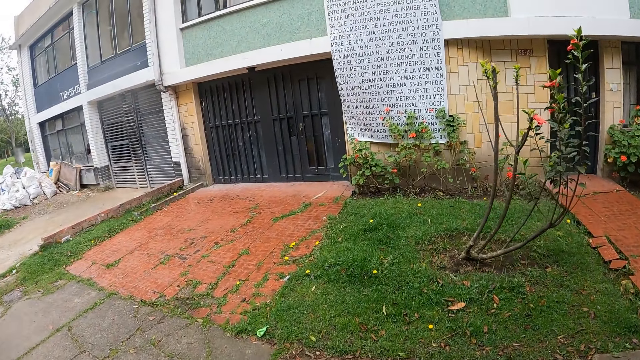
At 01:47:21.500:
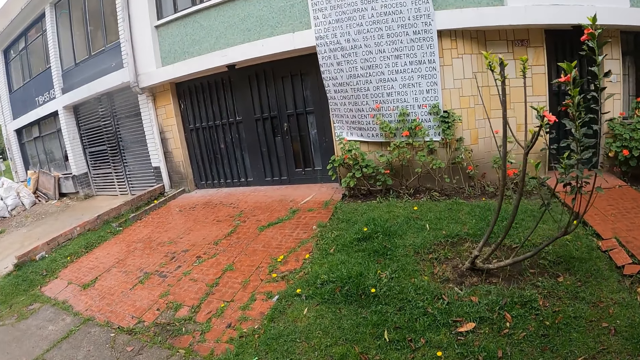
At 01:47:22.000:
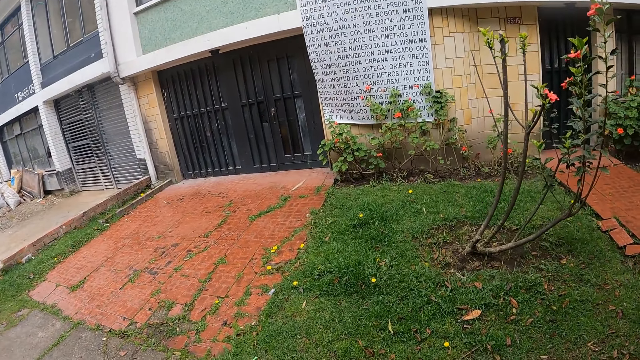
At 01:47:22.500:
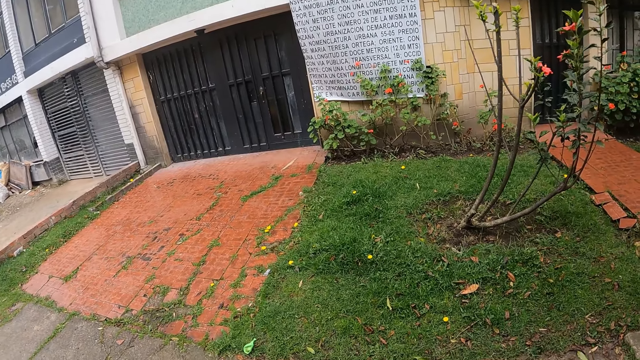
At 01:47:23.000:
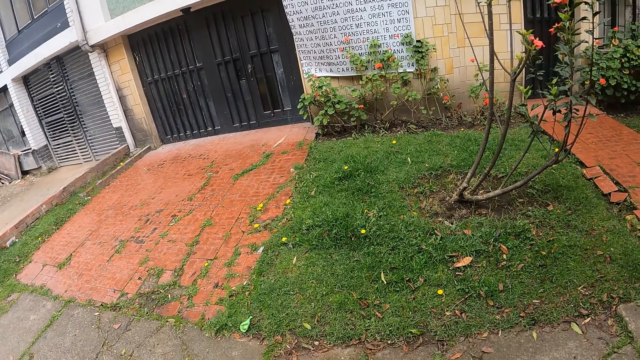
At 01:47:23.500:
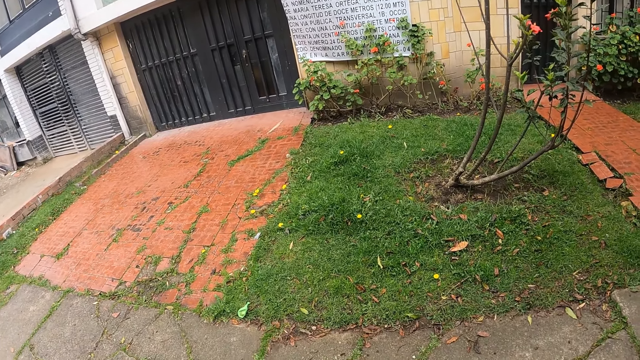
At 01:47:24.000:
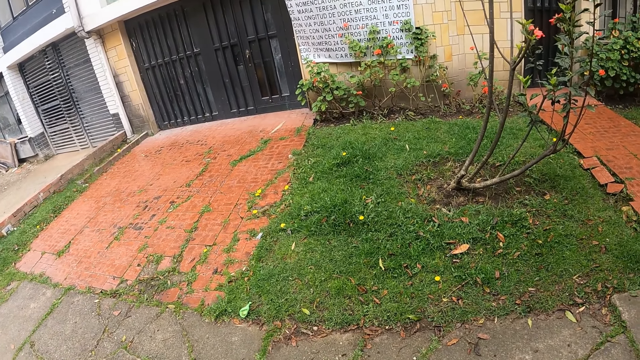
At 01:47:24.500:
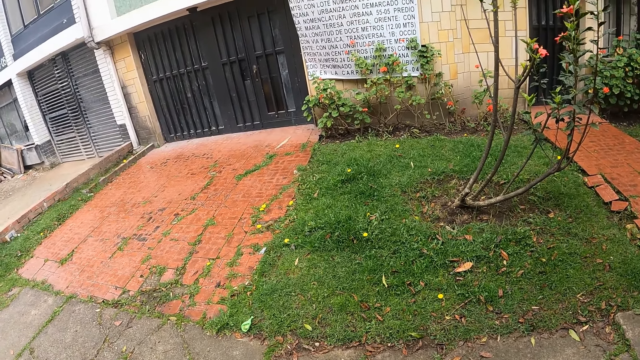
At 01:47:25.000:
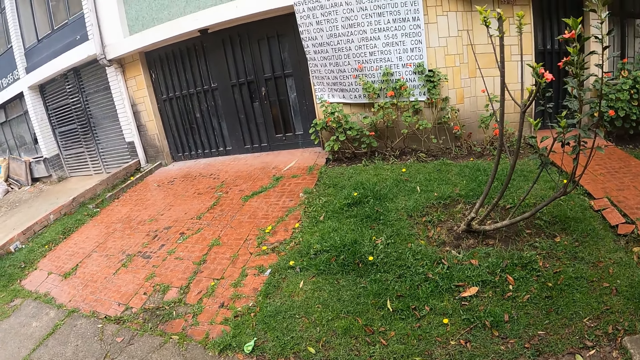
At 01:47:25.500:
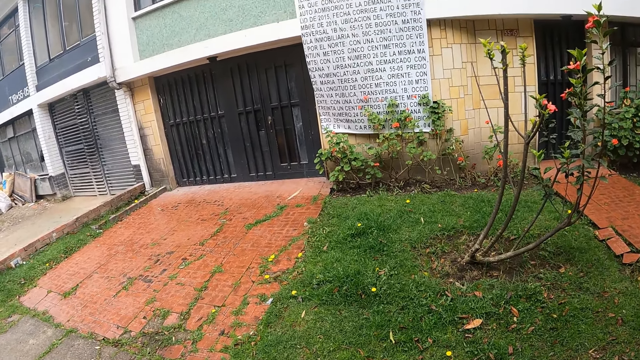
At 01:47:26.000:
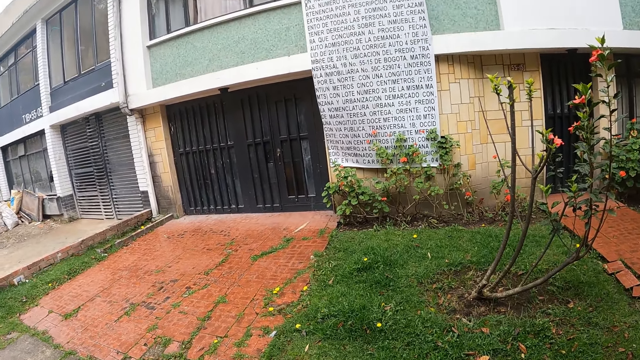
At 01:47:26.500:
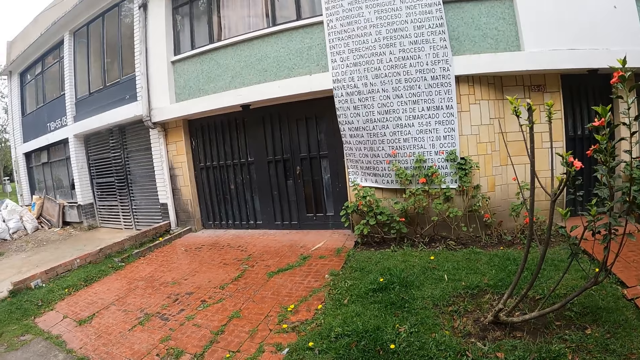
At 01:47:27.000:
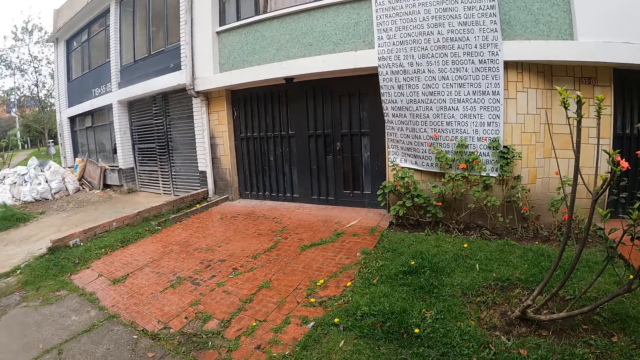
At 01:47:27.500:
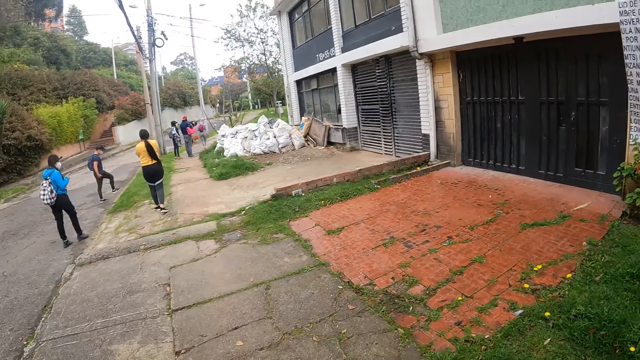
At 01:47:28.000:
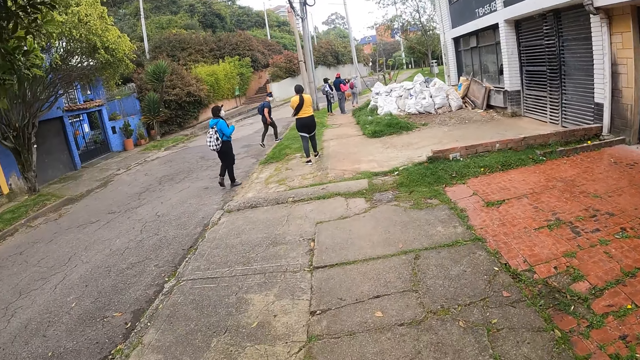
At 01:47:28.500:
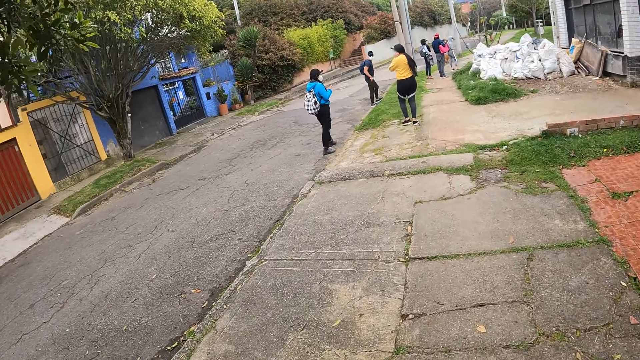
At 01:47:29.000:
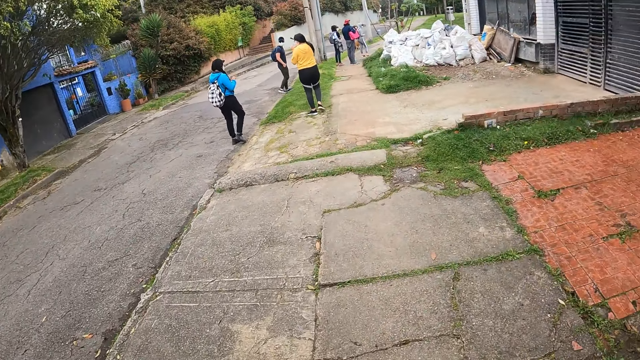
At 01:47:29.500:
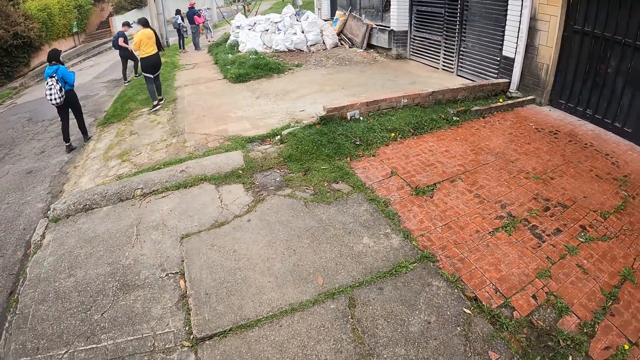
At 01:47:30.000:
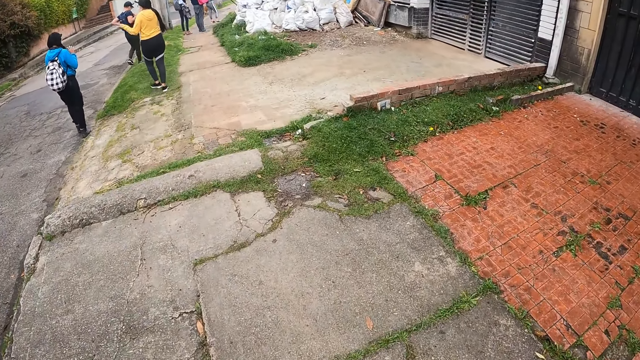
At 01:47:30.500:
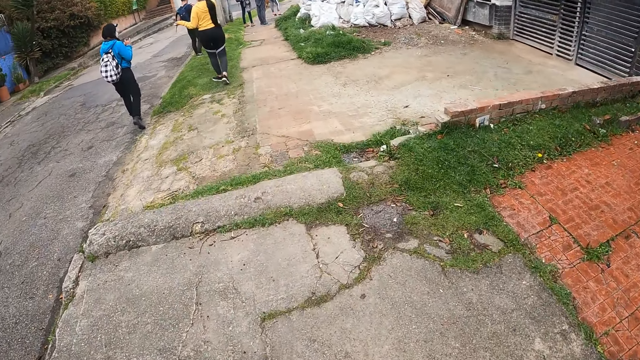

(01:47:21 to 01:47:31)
The camera wearer stands on the road. They walk on the sidewalk.

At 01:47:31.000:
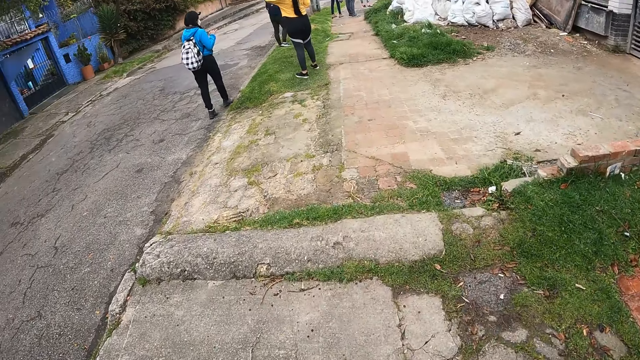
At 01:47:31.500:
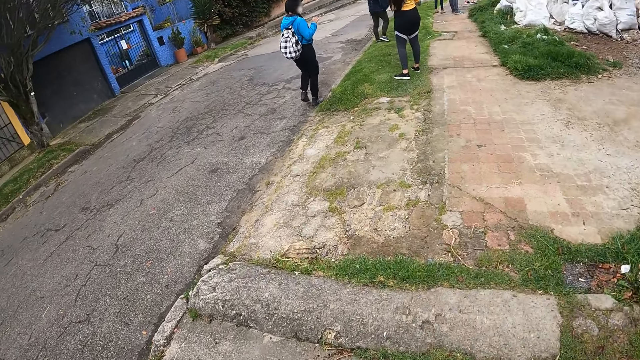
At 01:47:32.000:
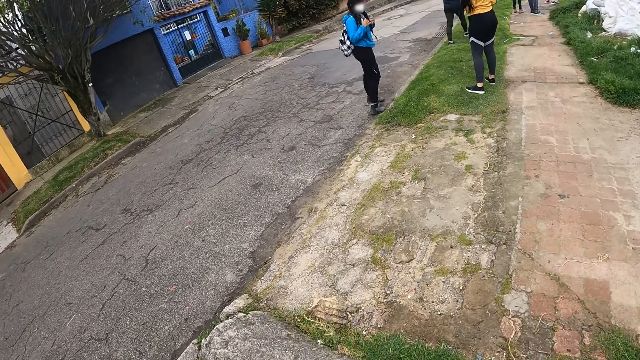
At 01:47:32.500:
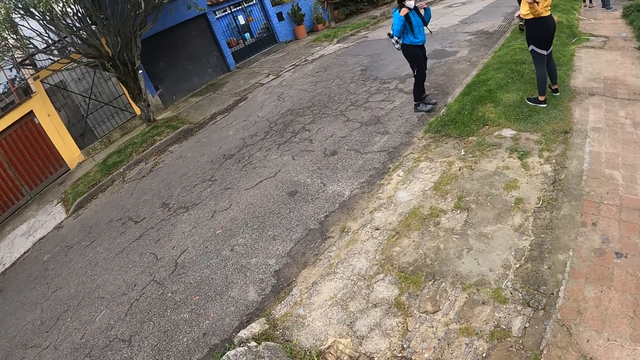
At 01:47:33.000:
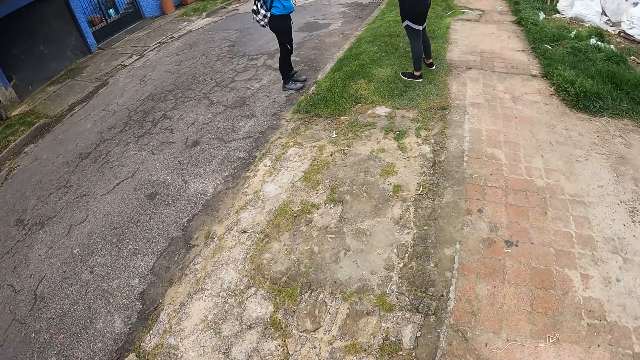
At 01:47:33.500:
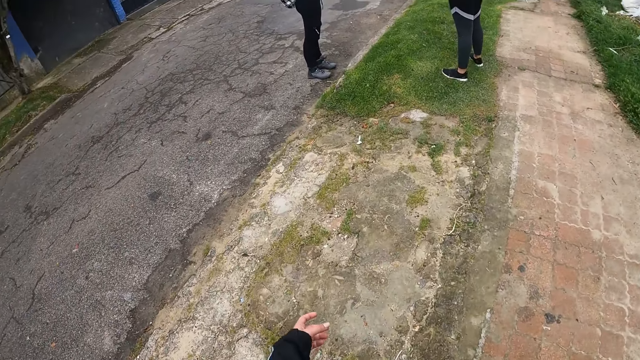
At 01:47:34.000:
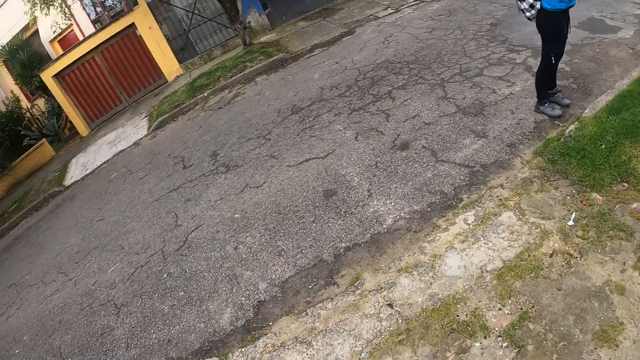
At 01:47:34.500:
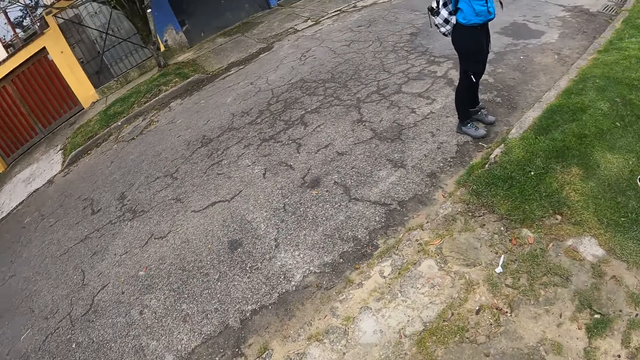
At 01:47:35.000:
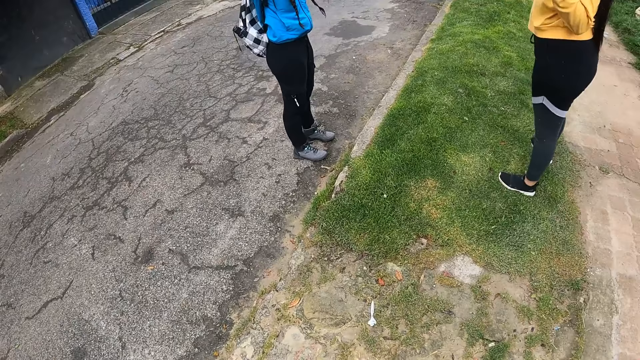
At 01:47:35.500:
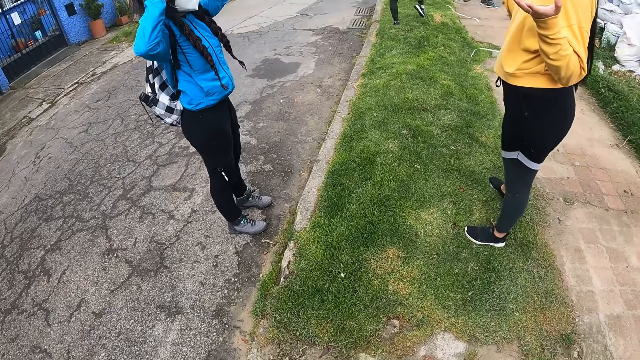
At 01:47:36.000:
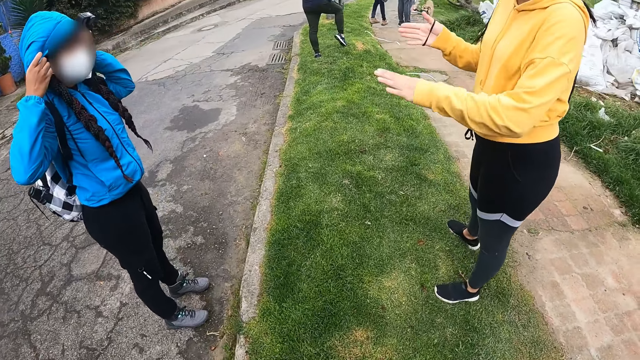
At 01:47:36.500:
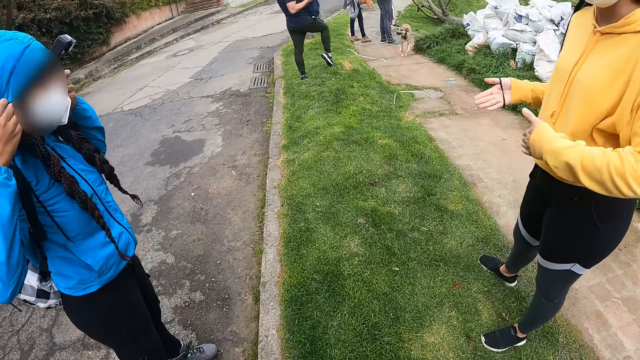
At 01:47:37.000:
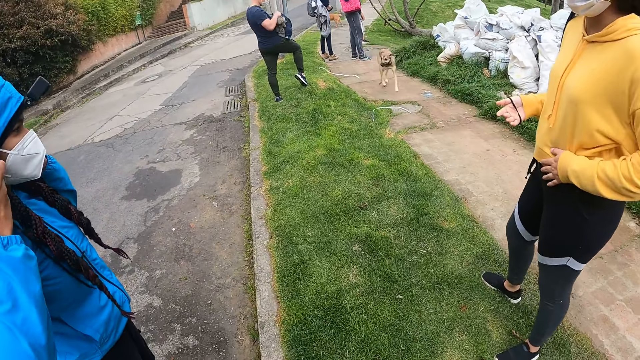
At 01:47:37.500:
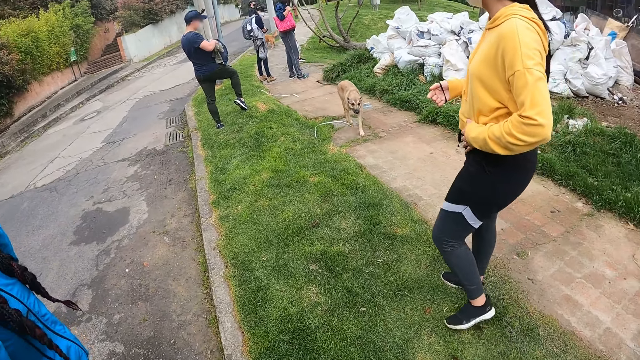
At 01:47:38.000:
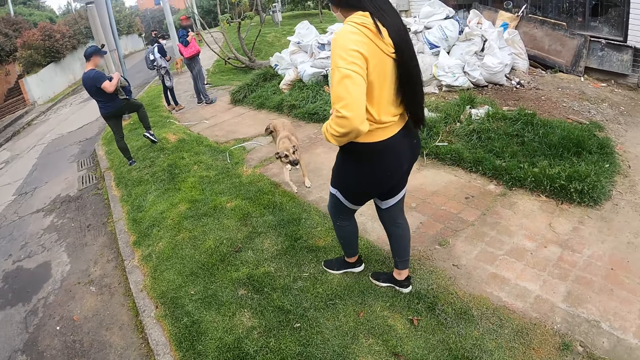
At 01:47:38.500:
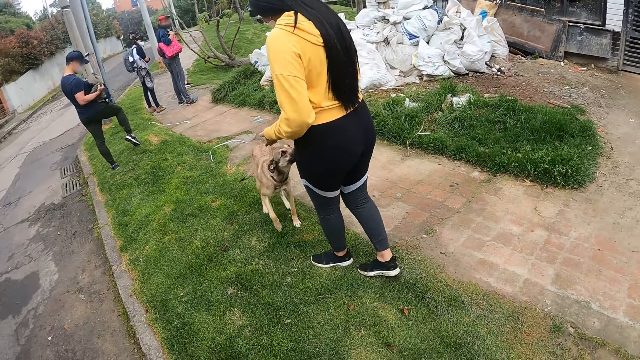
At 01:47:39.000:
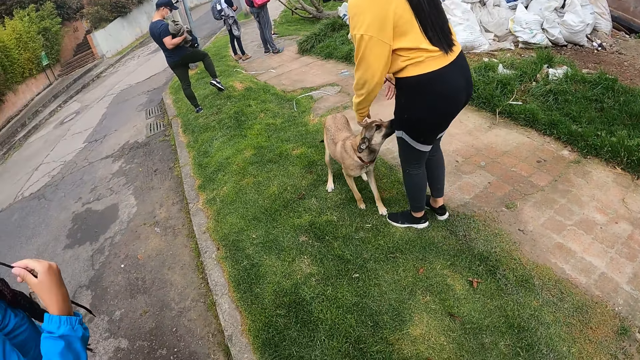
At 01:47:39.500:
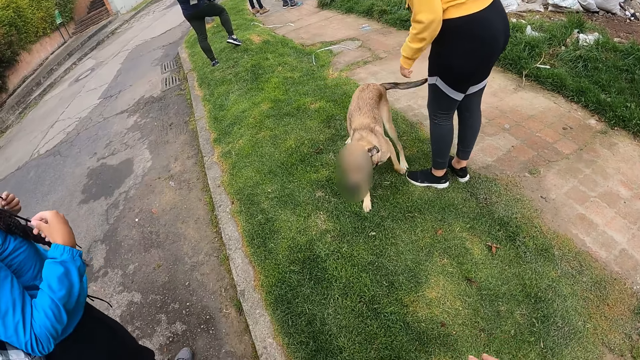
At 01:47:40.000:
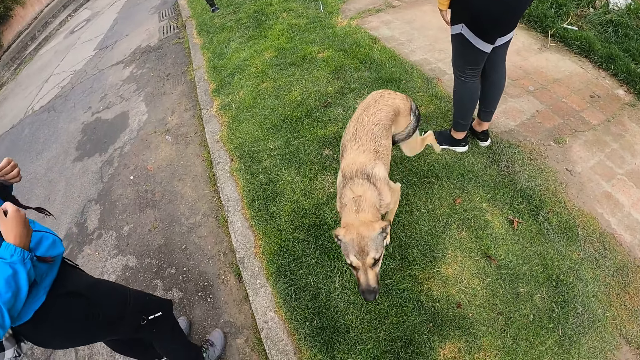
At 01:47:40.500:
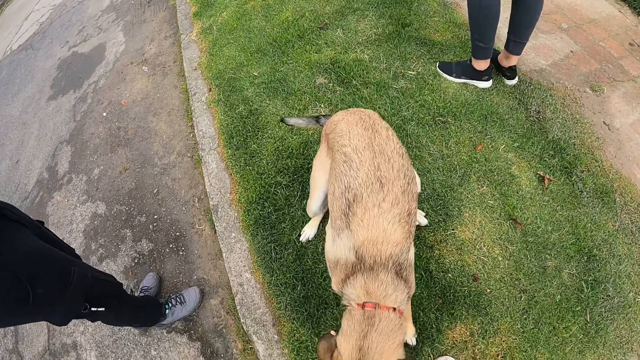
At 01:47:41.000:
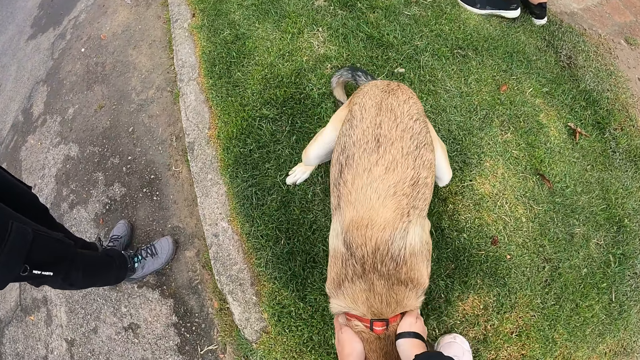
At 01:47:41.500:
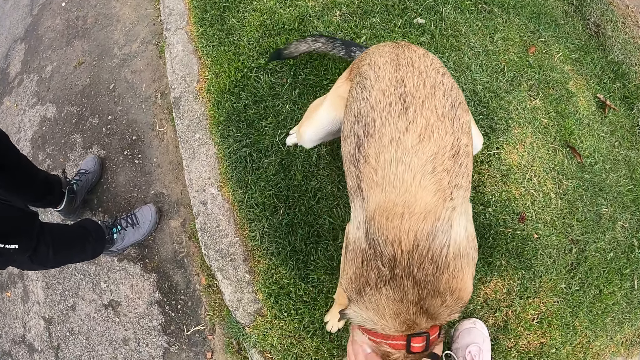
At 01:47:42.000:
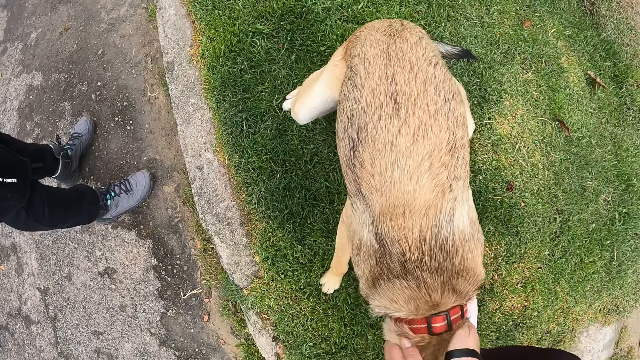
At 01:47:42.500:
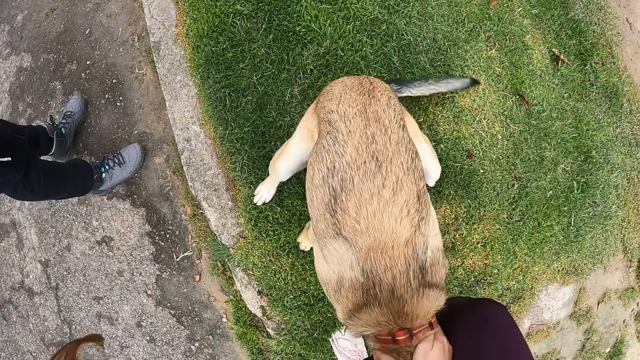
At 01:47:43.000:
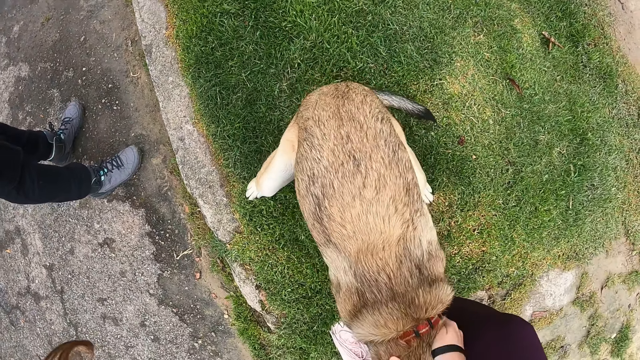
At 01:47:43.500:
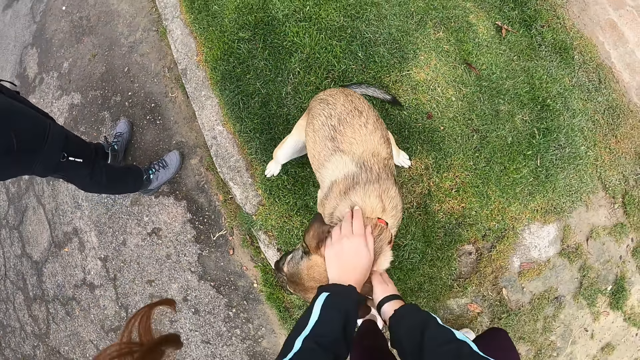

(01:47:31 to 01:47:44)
A woman and another woman stand on the road. The camera wearer interacts with the first woman. She interacts with the other woman. The other woman holds a dog with her hands. The camera wearer interacts with the dog. She holds the dog with her hands.
